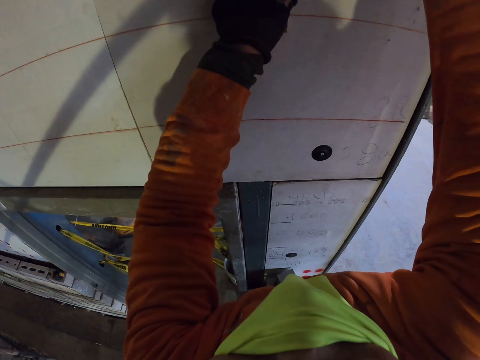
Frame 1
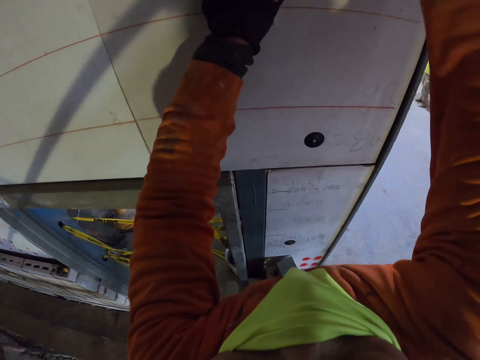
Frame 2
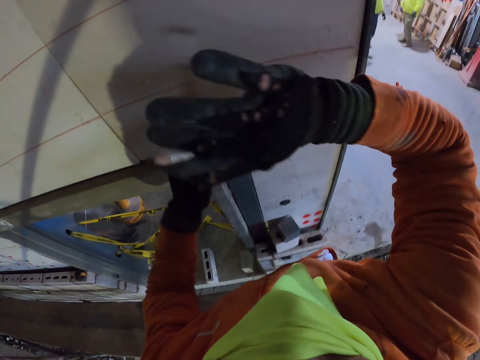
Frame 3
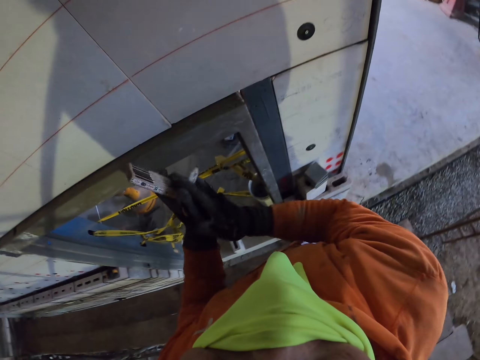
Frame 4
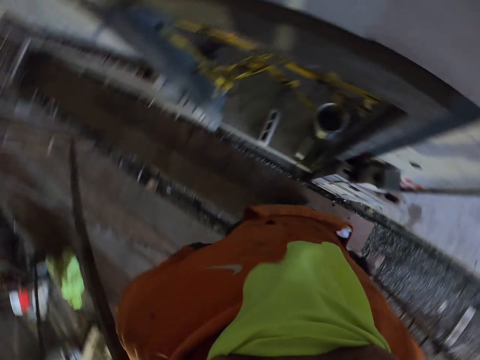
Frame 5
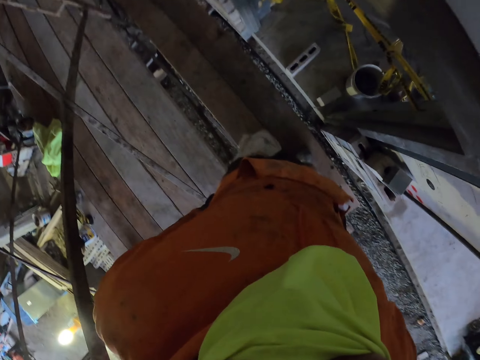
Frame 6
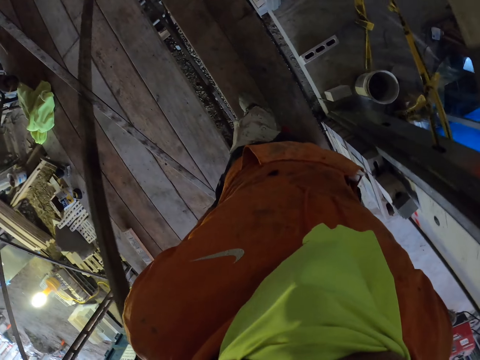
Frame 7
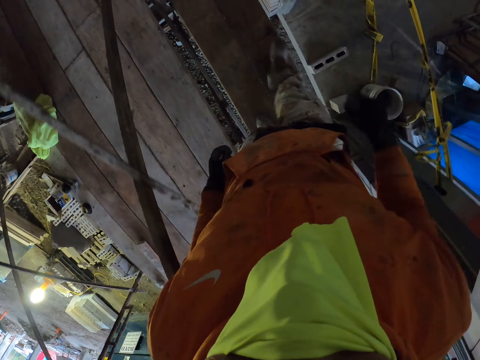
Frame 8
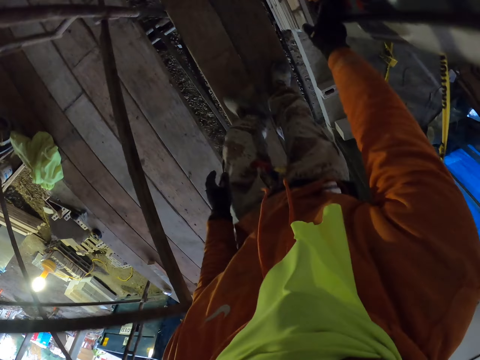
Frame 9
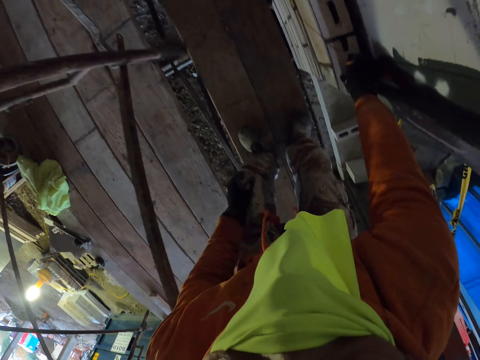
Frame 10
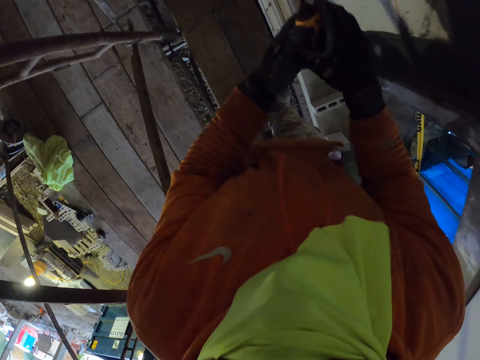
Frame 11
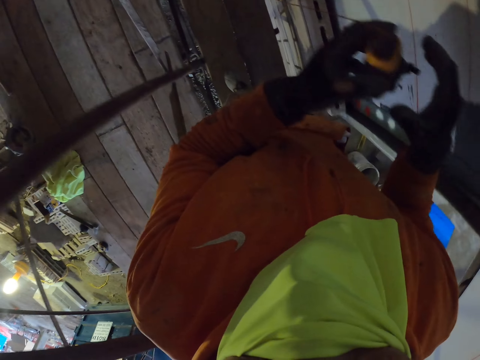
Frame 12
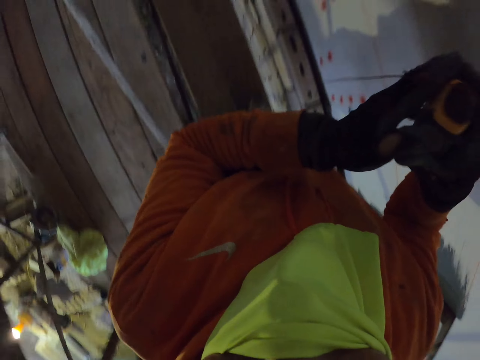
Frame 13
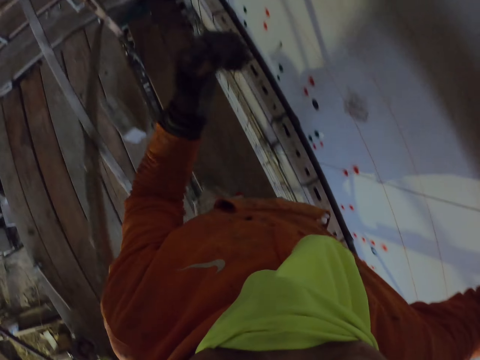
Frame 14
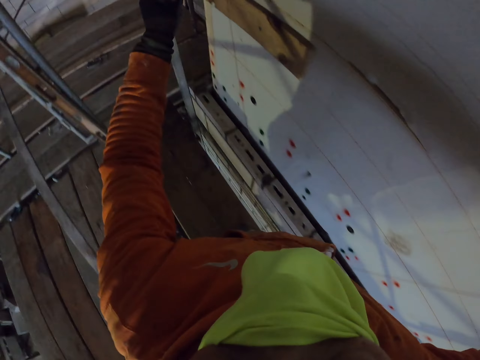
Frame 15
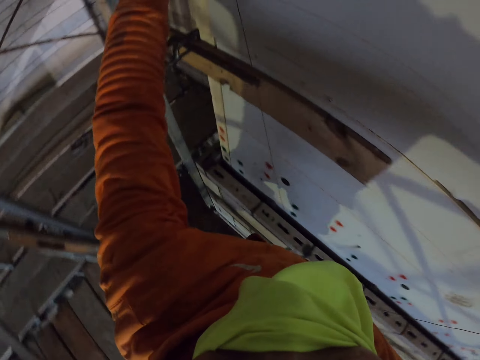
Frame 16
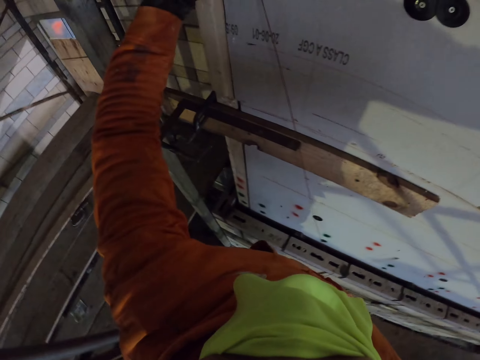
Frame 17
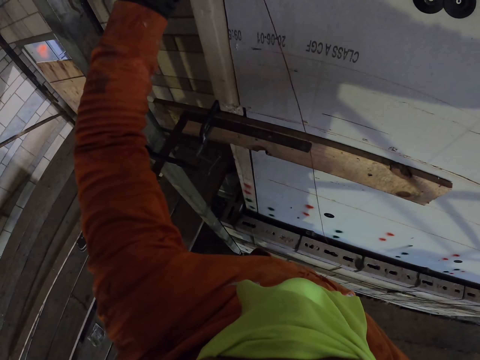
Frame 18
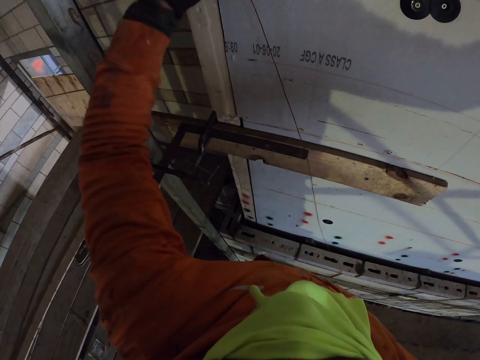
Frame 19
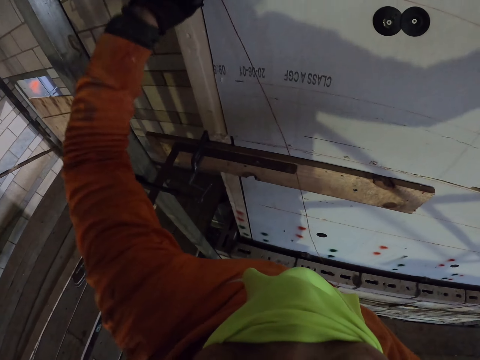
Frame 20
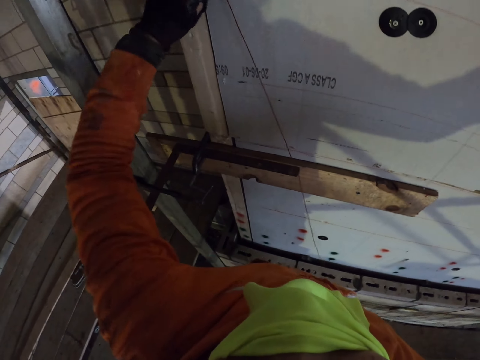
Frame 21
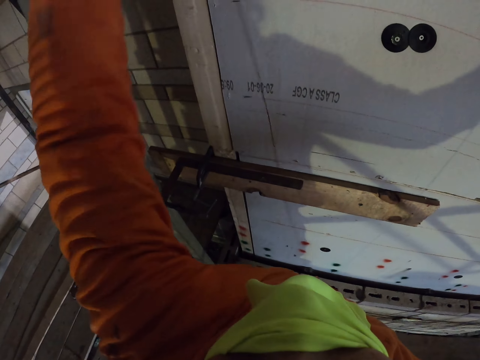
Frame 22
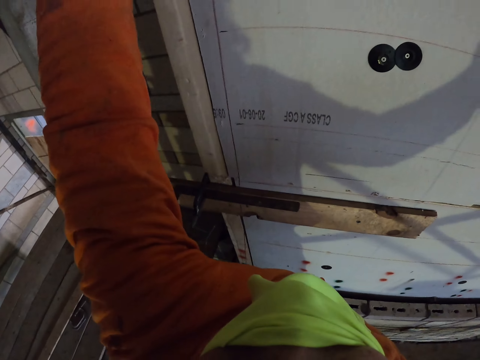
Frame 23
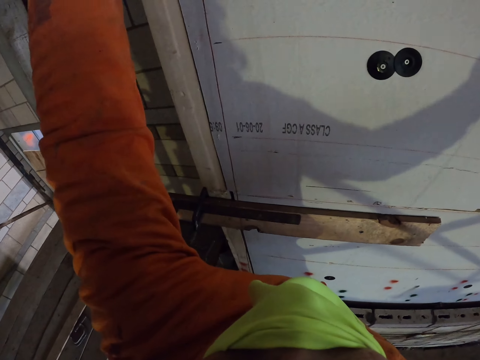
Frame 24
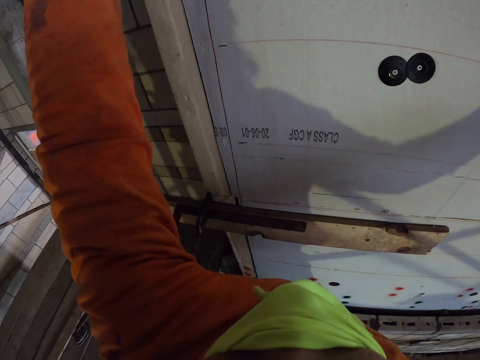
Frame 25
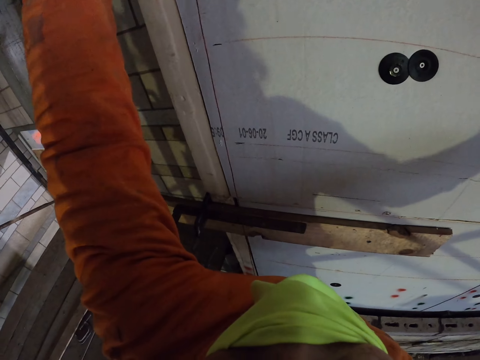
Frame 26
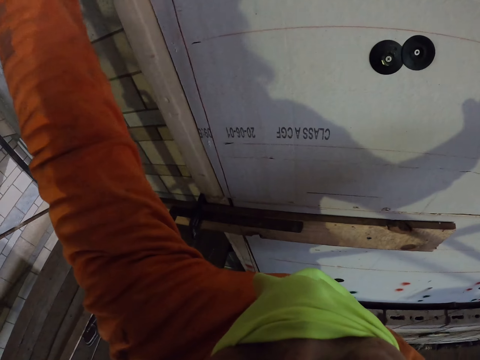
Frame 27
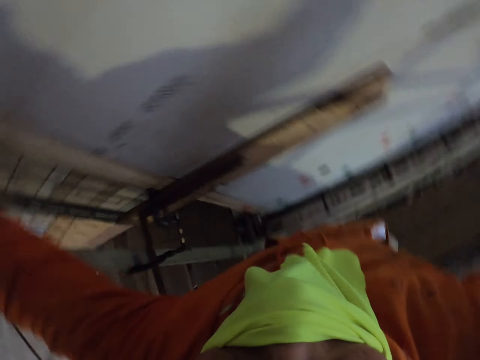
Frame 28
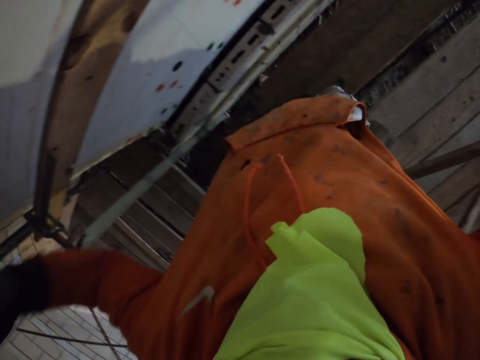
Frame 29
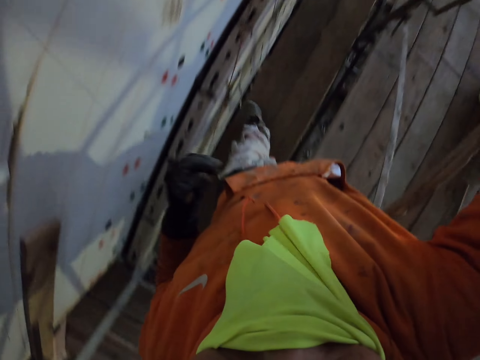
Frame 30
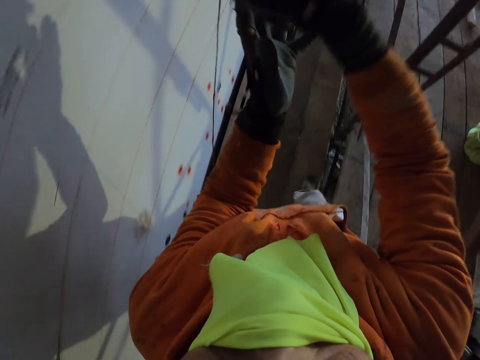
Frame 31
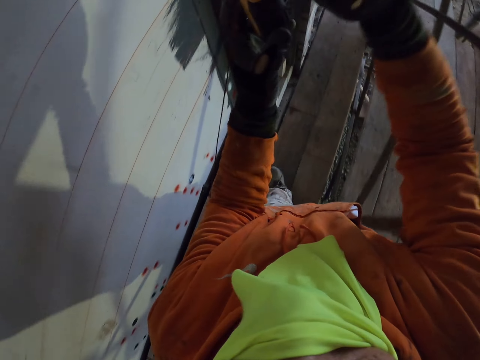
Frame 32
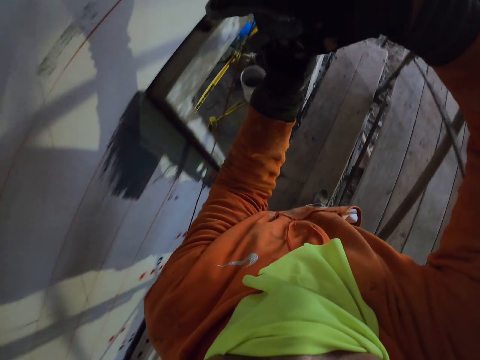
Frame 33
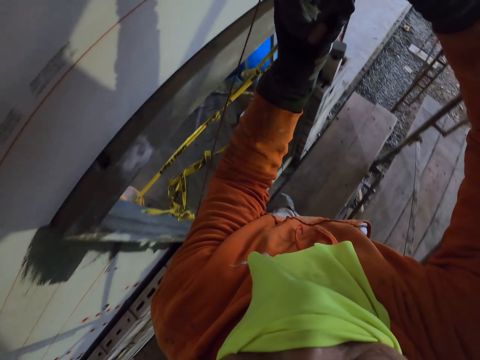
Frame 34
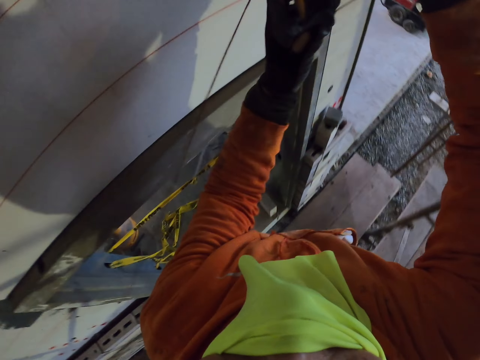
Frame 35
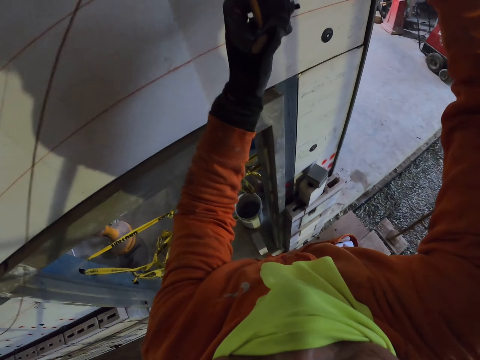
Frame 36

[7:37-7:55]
The camera wearer marks a point on the wall with the marker. They fold the folding ruler. They put the tape in the pocket. They walk around the room. They bend. They pick up the tape measure. They walk around the room. They measure wood with the tape measure. They adjust the thread on the wall. They put the thread on the wall. They walk around the room.

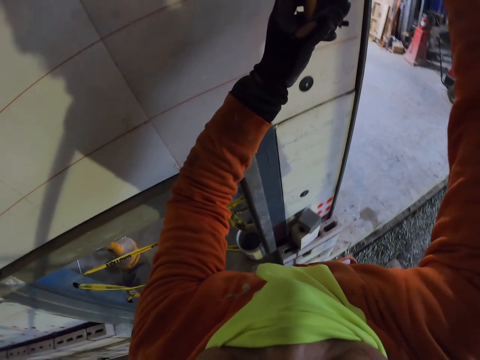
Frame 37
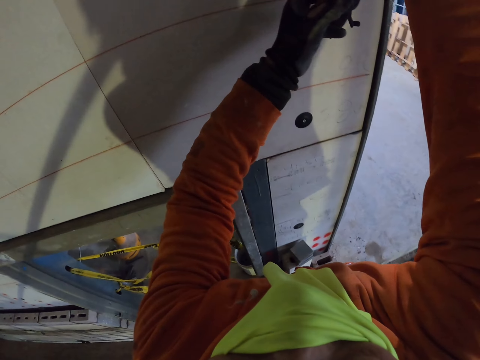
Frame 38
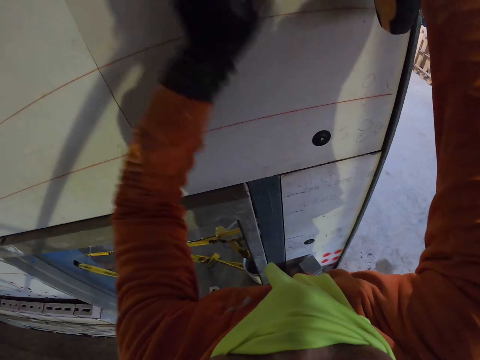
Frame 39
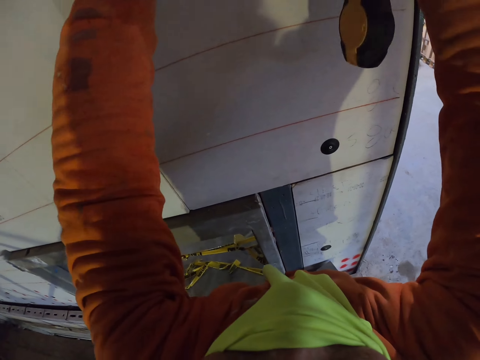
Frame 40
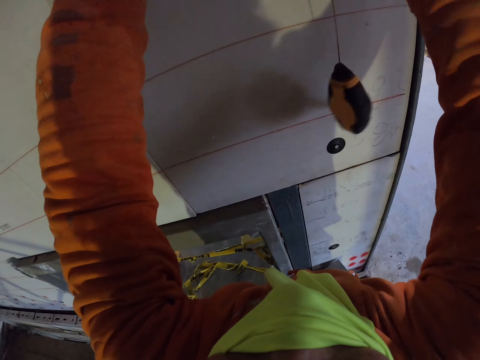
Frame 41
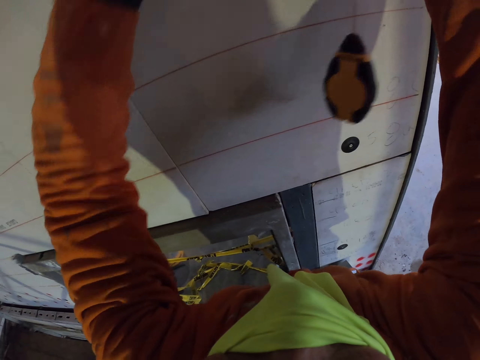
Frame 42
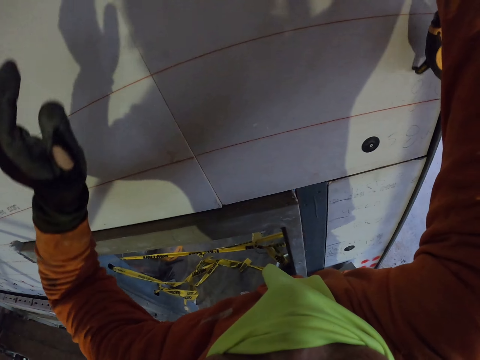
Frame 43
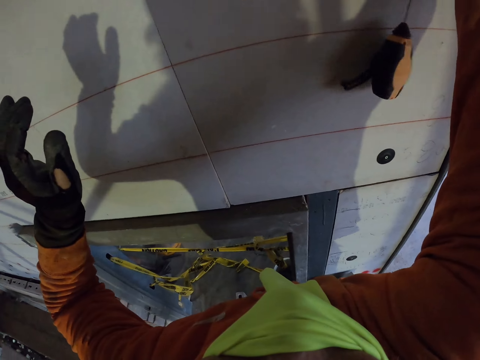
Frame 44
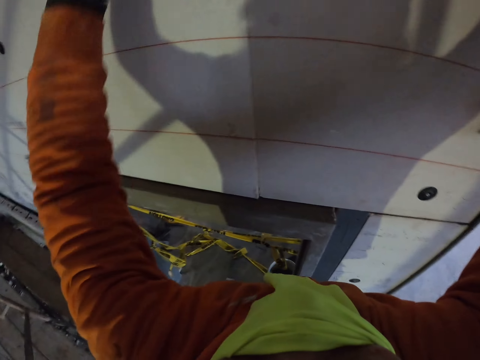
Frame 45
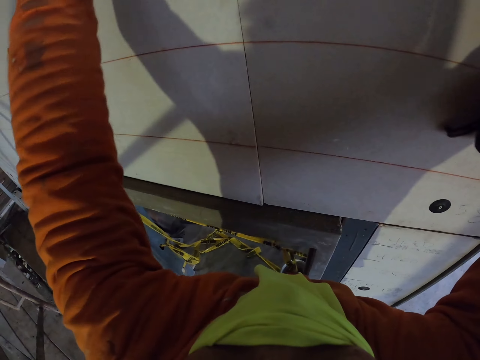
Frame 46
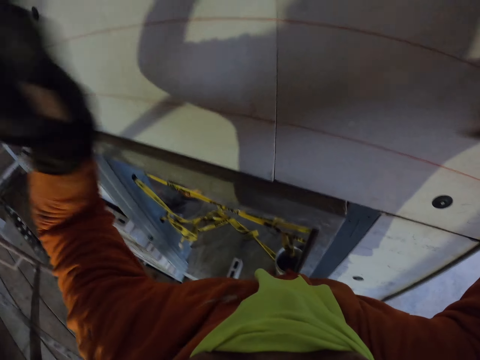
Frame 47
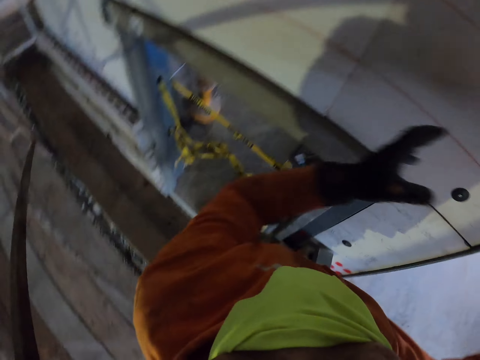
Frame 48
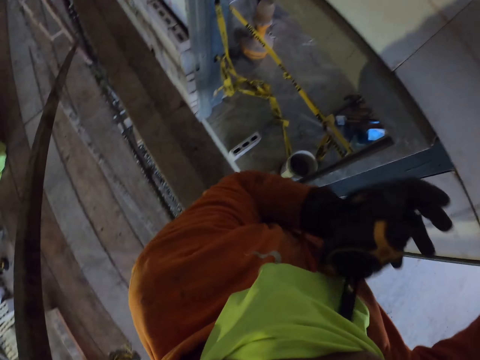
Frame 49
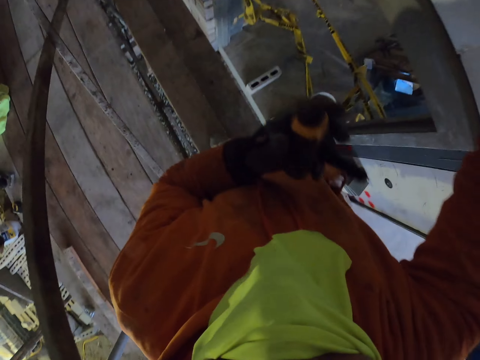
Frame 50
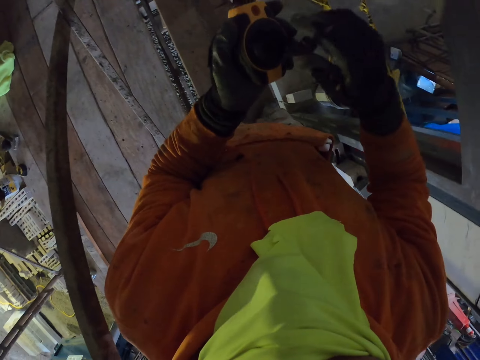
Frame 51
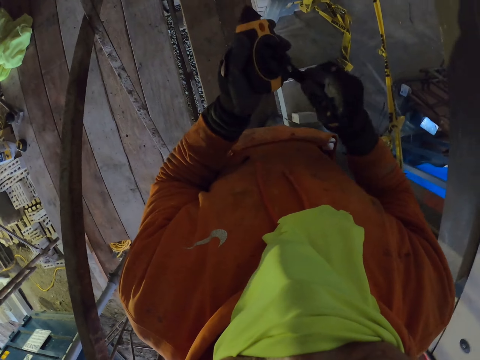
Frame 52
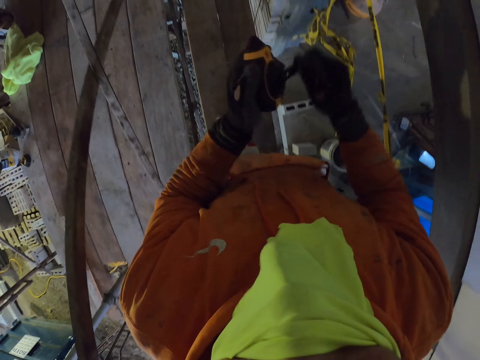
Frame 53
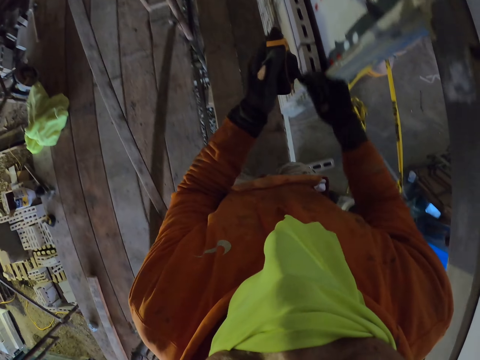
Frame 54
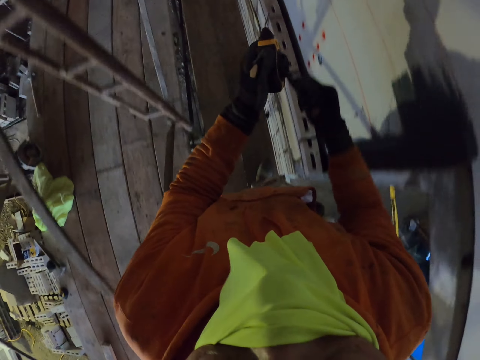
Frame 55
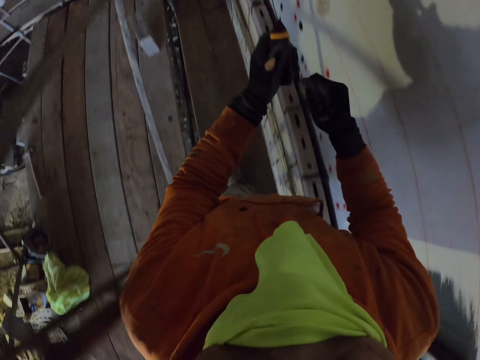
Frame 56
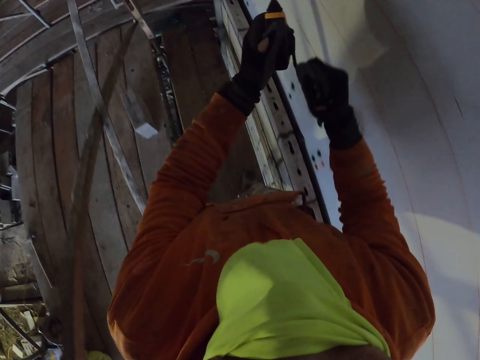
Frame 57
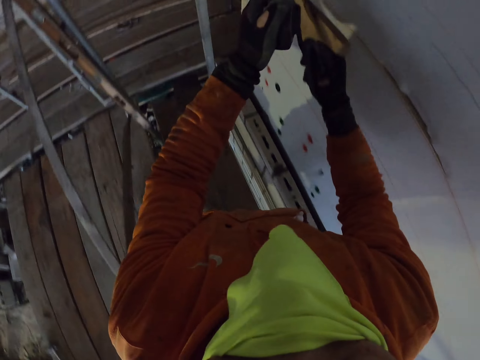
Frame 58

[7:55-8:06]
The camera wearer measures a length on the wall. They adjust the tape measure. They walk. They operate something.
